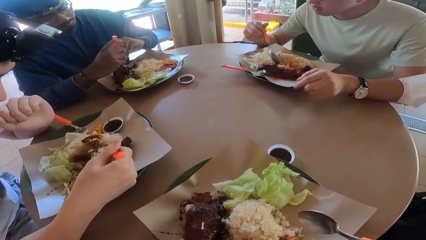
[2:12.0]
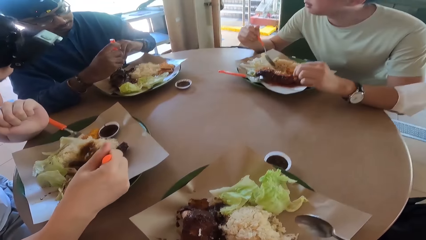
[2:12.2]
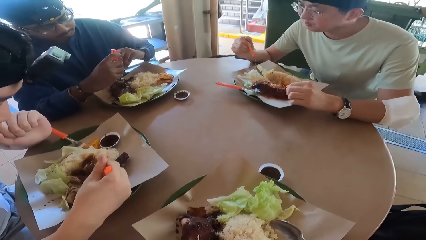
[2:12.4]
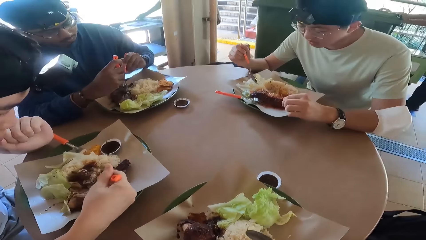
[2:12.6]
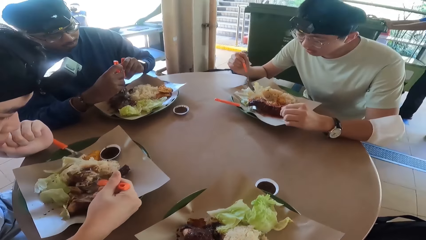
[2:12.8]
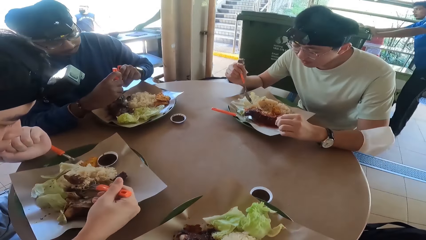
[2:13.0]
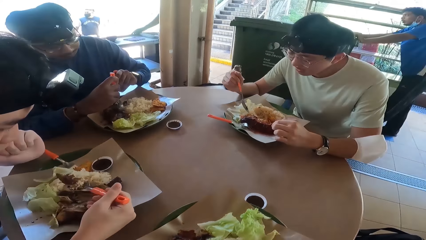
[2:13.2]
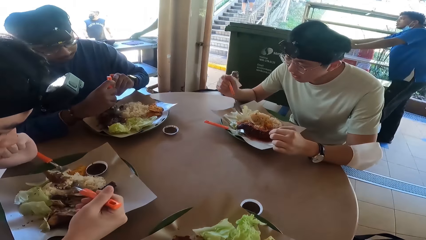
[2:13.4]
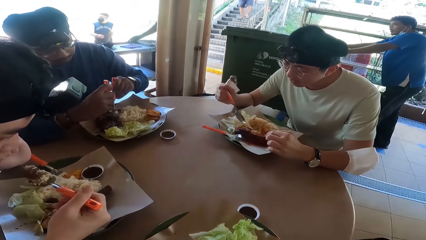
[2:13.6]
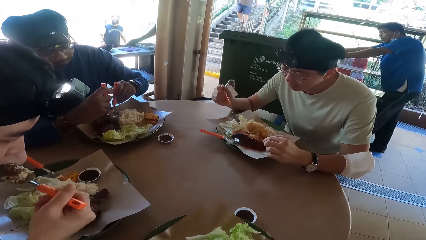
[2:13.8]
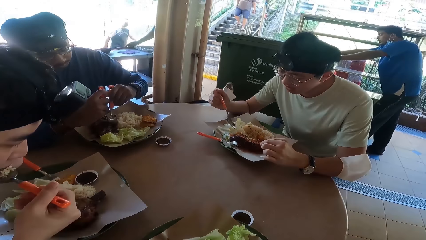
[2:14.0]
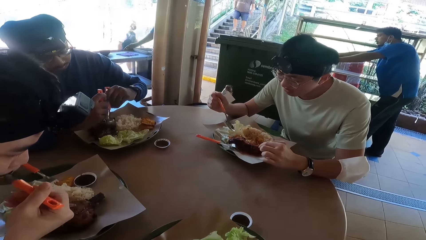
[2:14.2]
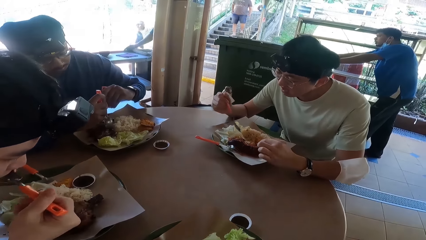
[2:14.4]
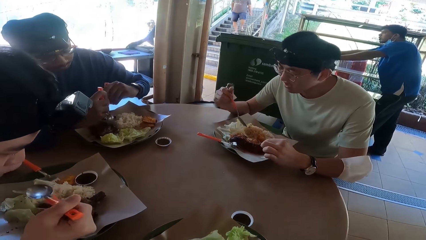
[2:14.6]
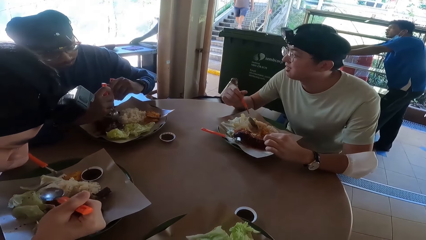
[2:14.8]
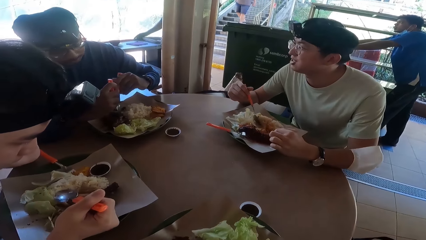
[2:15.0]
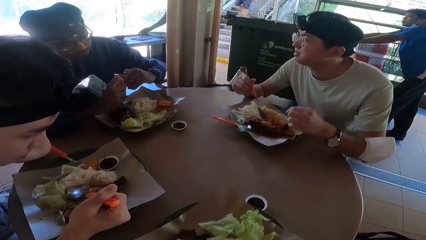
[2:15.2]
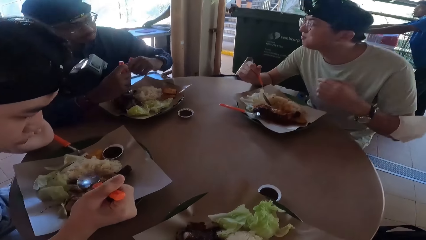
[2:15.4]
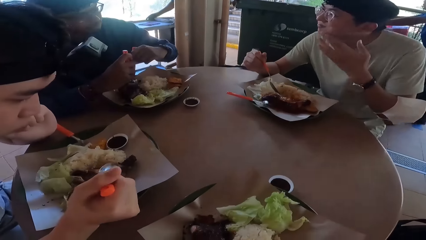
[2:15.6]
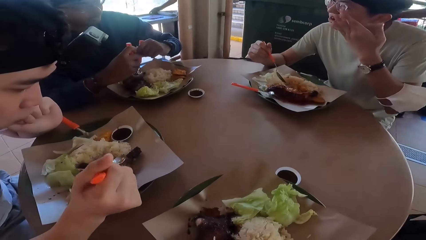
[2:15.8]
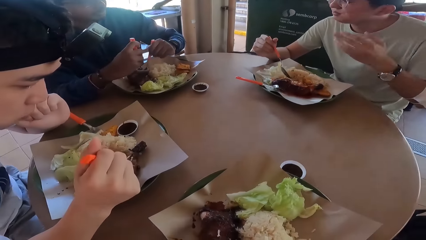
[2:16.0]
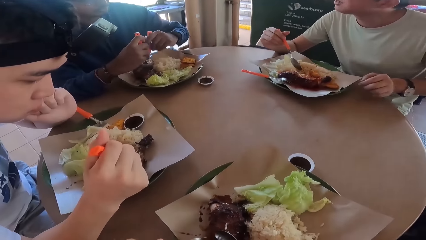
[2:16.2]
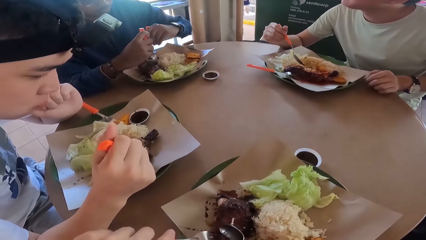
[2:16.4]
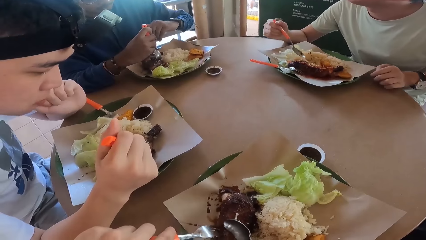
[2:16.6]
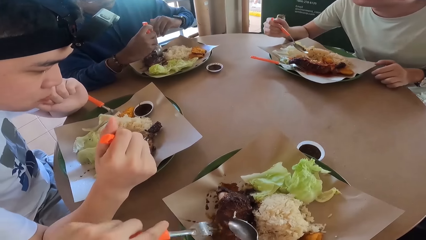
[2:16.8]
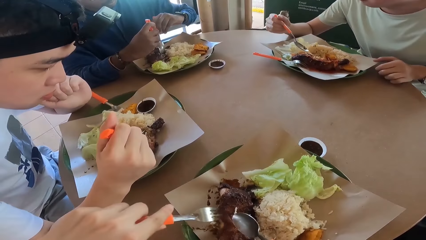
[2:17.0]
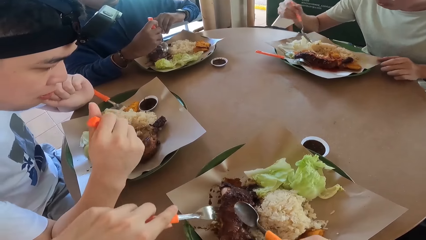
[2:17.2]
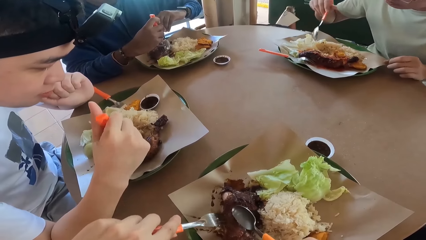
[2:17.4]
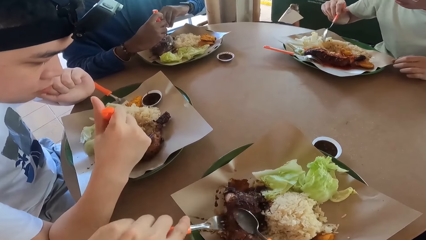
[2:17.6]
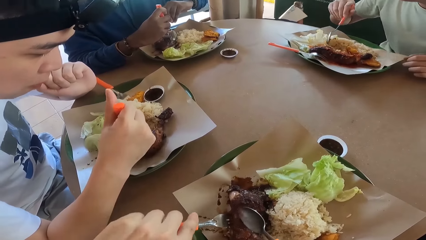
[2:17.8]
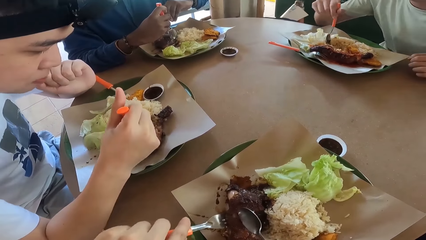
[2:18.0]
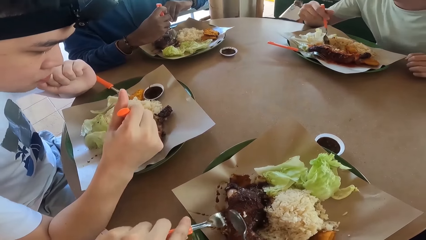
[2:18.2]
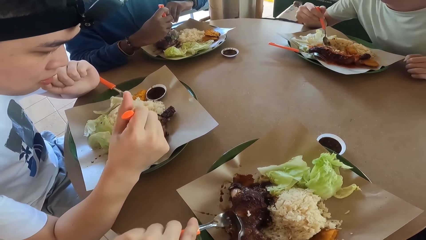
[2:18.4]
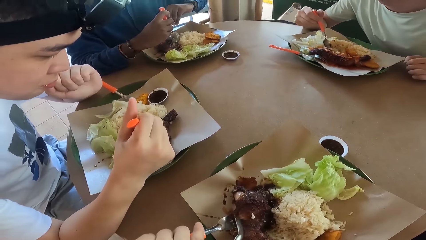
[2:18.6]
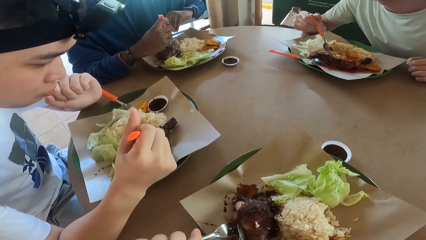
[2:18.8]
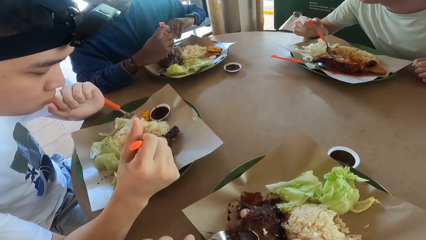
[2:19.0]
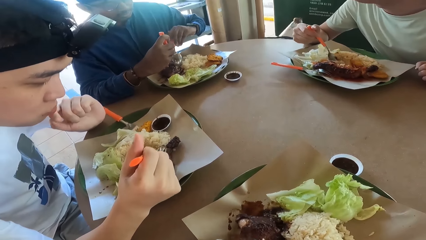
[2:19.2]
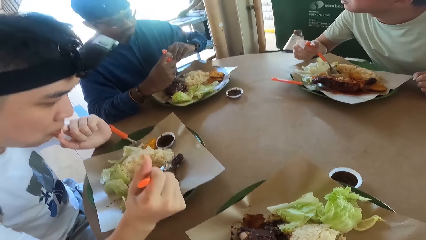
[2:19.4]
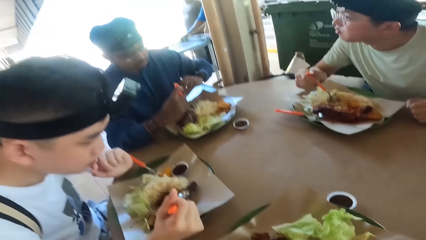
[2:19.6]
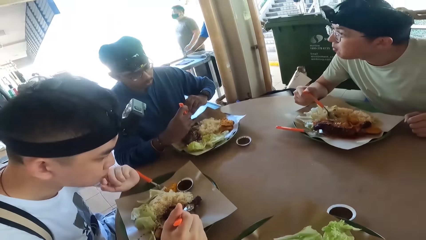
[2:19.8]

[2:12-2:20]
A man eats food with a spoon.

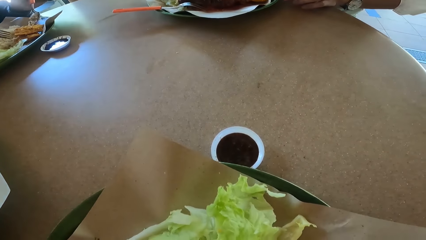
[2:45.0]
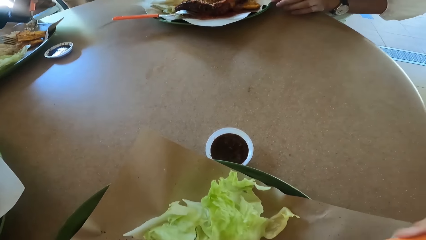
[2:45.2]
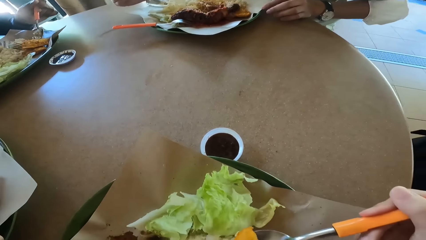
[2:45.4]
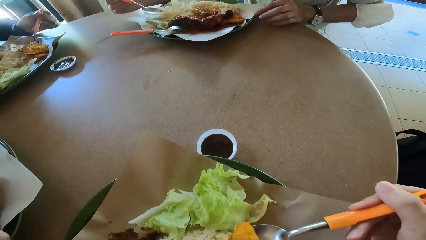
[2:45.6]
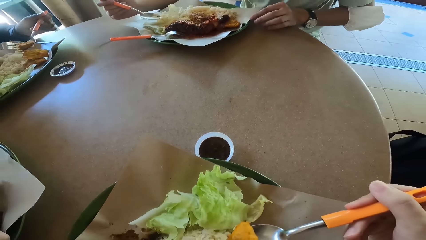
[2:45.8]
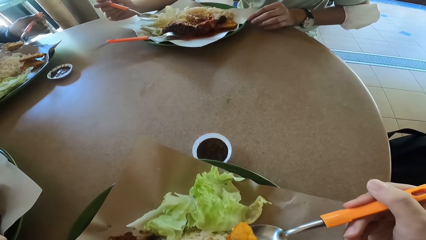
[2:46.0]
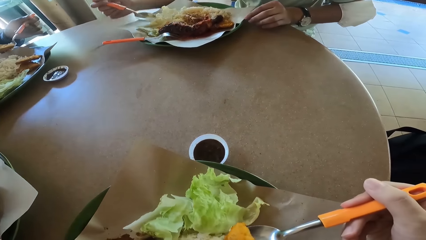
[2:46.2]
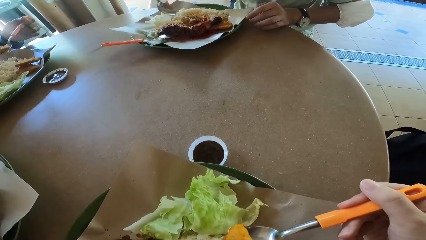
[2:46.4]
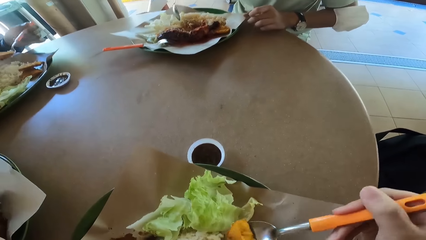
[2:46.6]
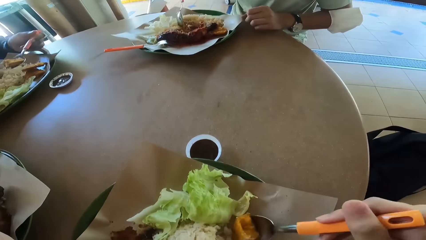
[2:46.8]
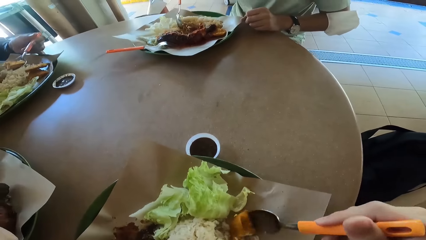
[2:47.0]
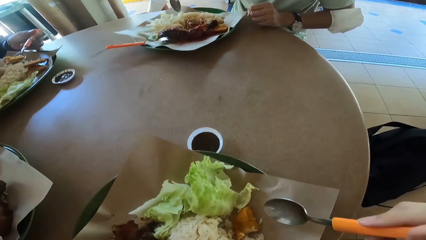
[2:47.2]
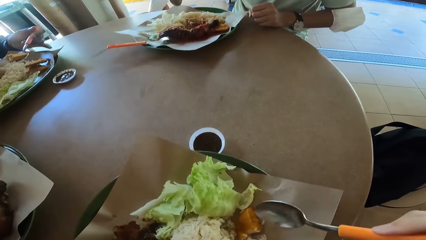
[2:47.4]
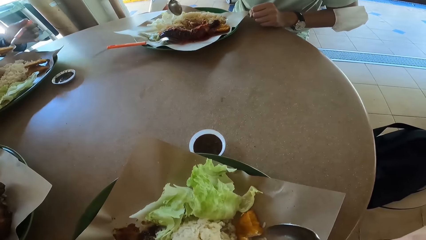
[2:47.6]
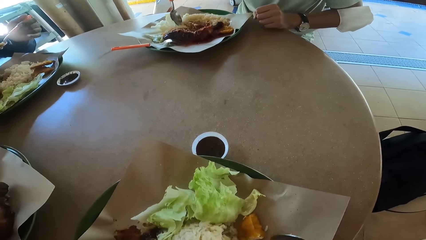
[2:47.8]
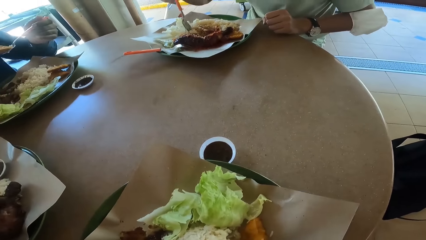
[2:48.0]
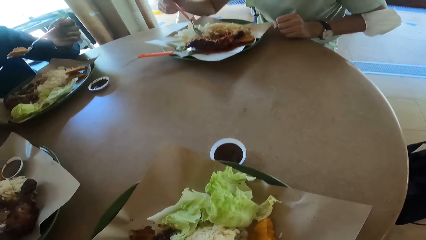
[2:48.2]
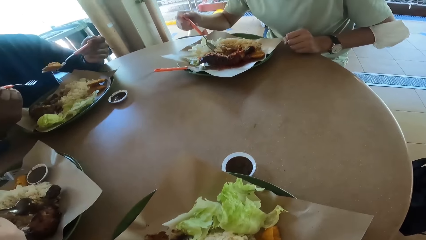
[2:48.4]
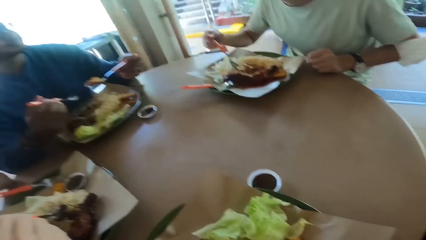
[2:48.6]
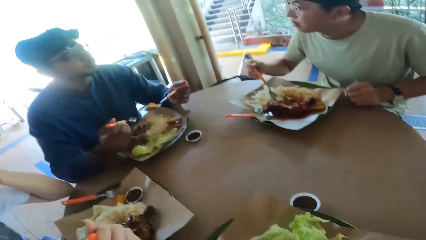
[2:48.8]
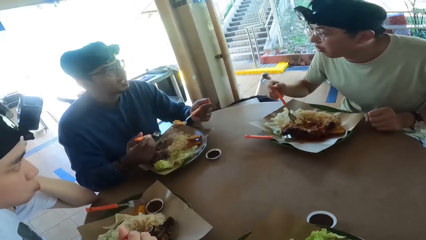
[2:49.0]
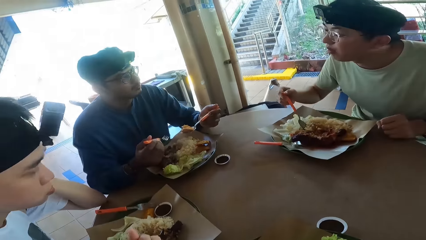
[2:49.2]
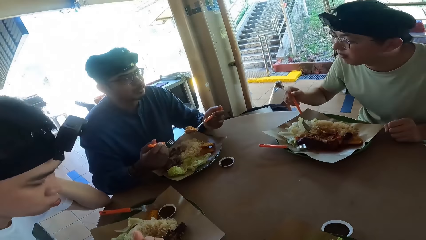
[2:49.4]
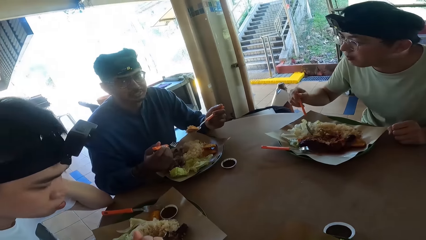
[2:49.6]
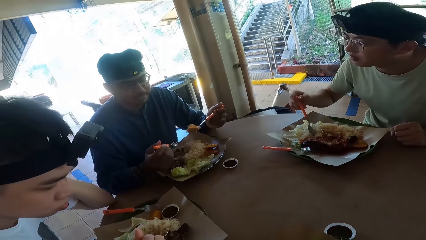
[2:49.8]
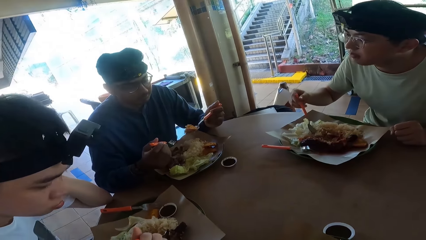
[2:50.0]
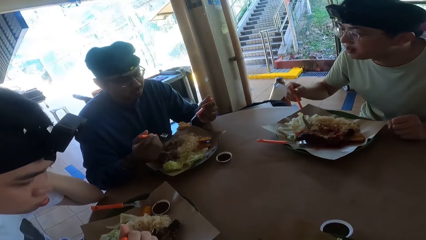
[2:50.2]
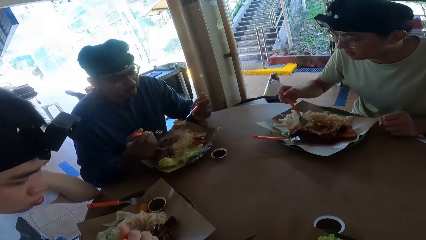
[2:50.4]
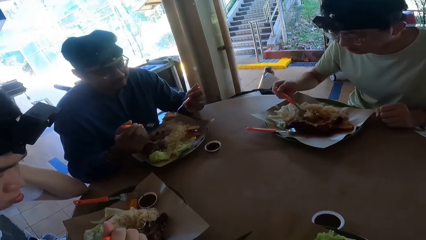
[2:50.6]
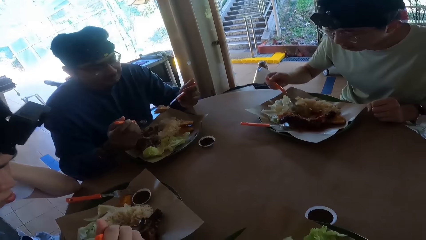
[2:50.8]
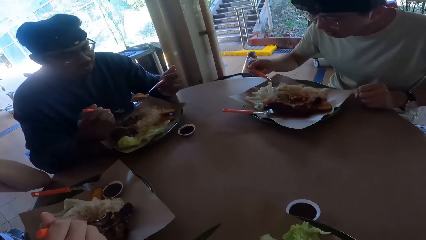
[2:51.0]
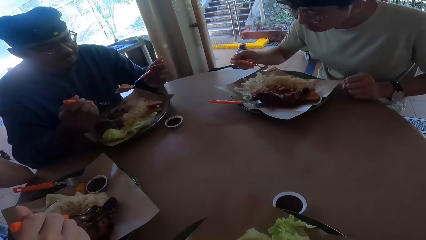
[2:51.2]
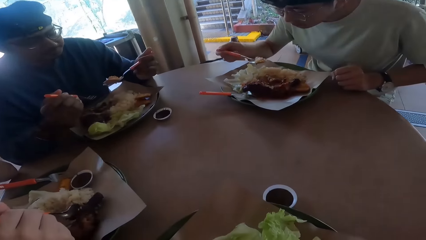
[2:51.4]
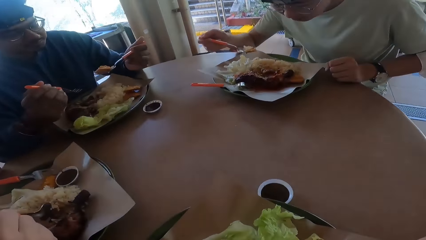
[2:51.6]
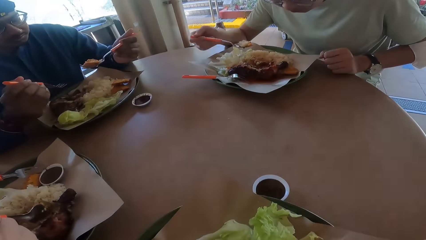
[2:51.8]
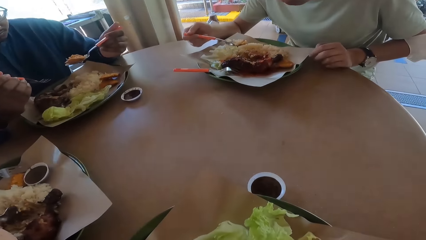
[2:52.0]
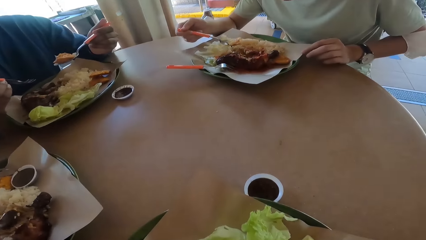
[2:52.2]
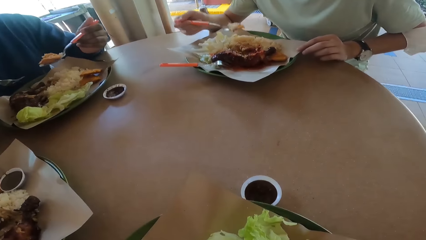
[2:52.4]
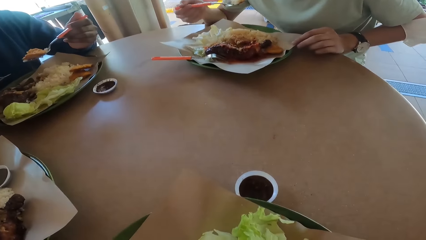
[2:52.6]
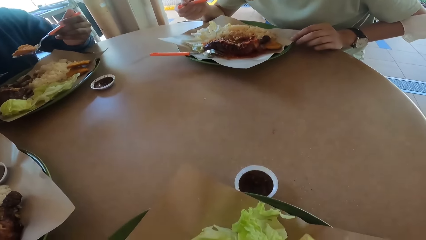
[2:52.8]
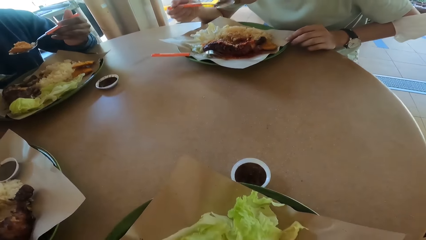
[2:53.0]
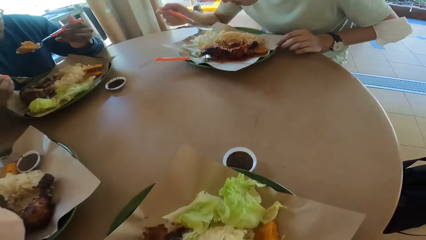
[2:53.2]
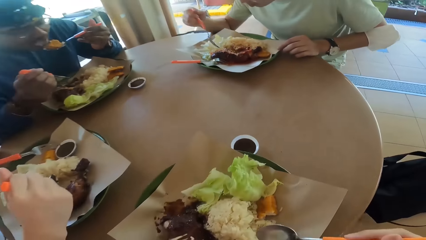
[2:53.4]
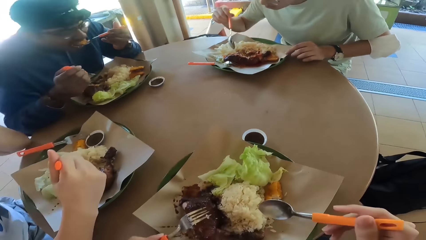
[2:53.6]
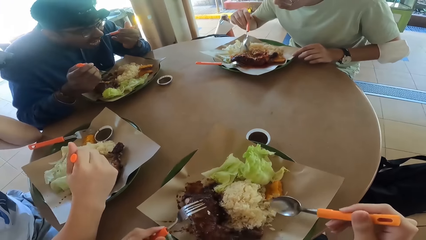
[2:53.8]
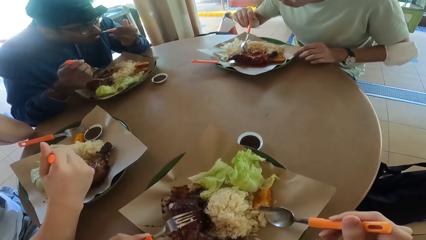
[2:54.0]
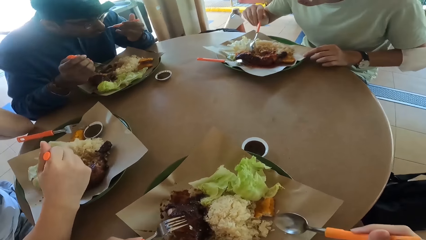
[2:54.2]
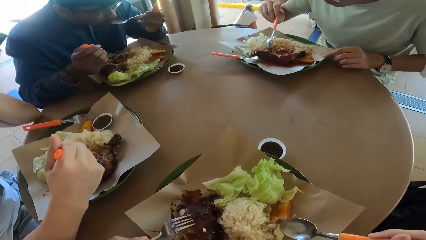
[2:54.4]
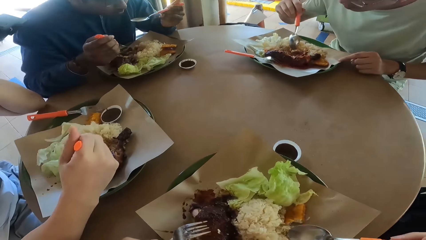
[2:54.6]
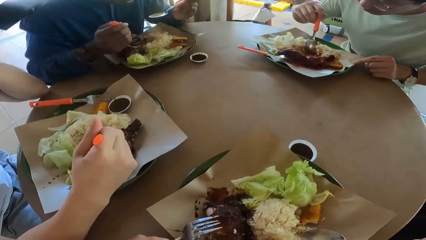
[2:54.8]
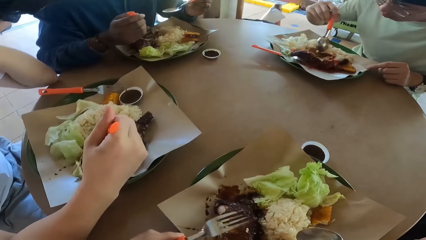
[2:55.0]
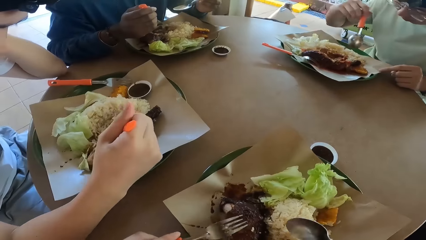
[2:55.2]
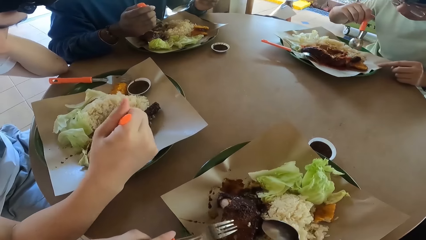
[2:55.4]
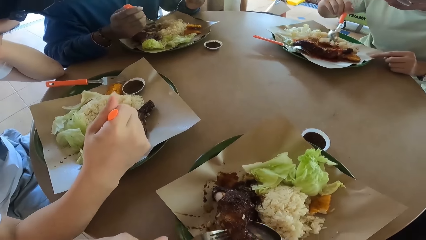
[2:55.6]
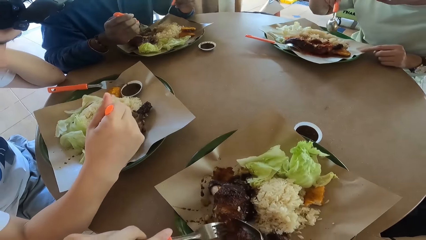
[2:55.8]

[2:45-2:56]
A man picks something from his plate. Another man scoops rice from the plate. The other man eats food with a spoon.
